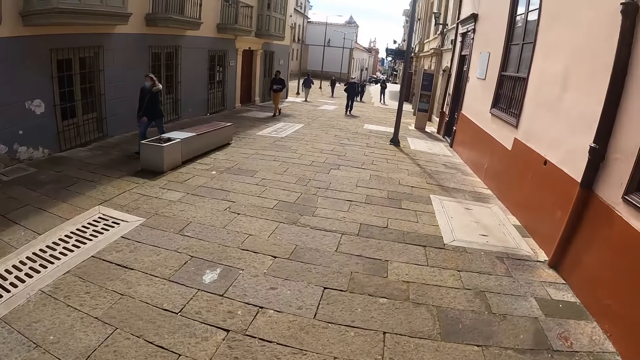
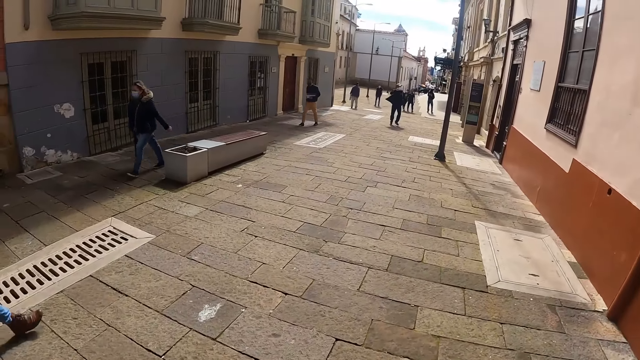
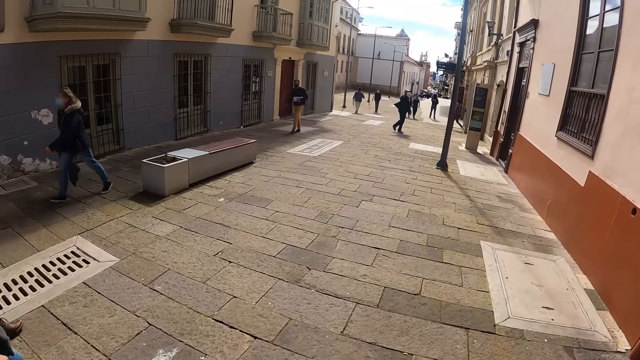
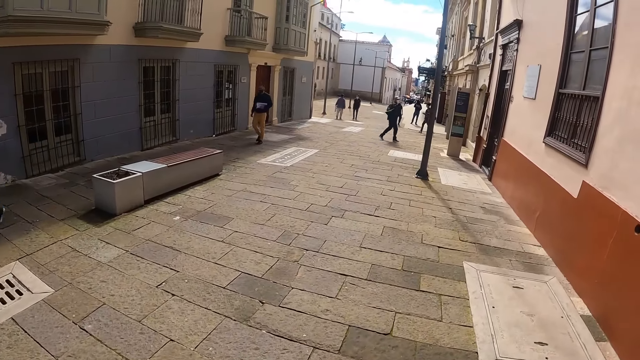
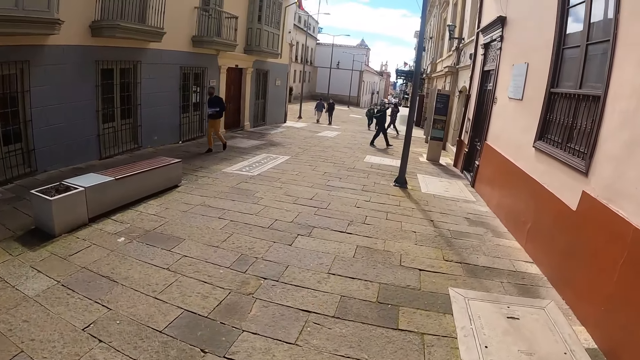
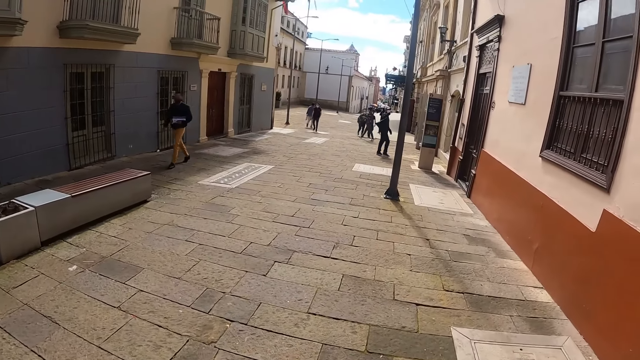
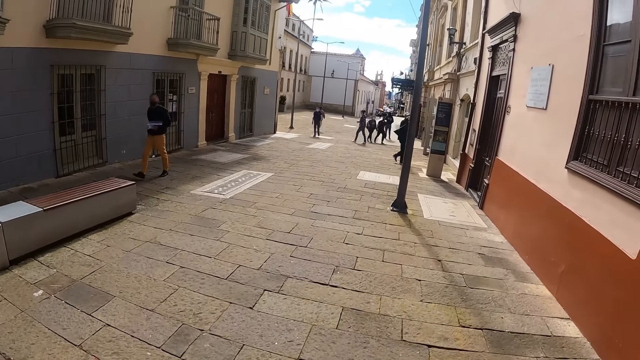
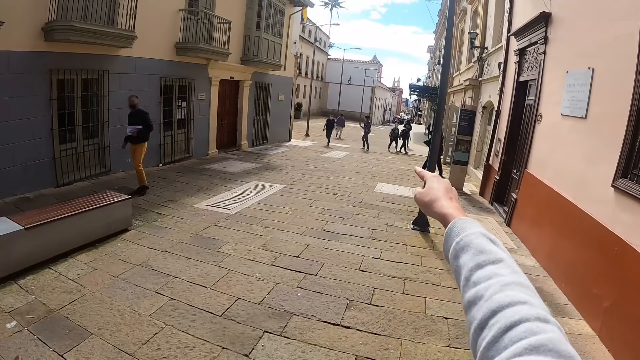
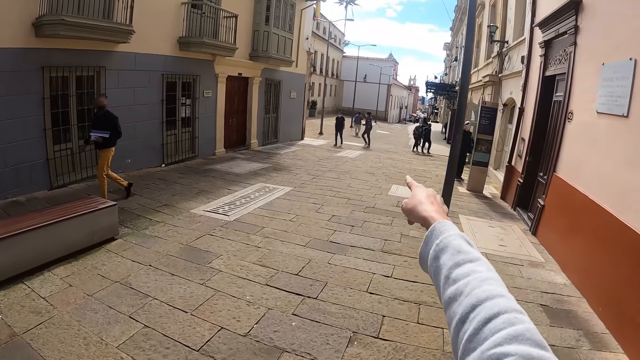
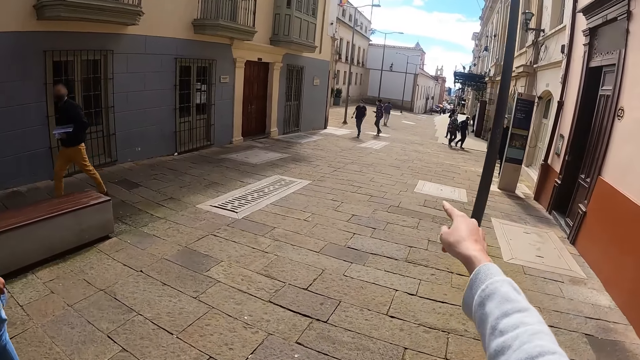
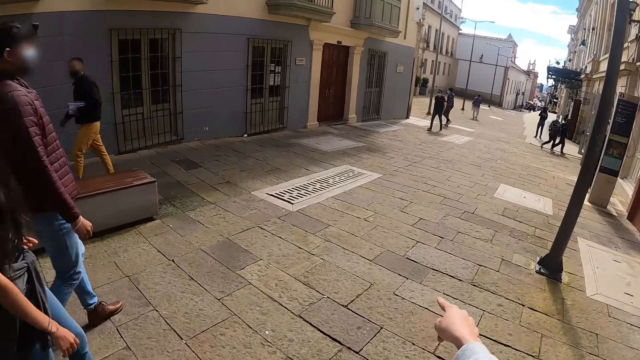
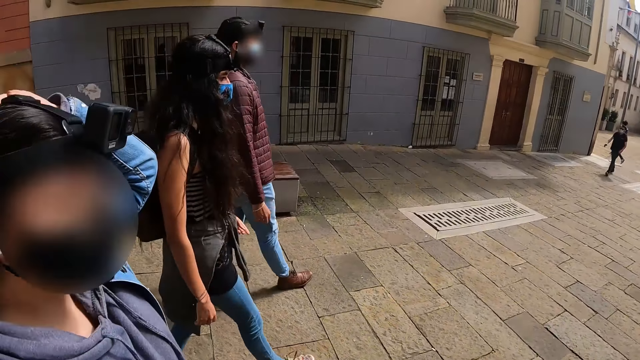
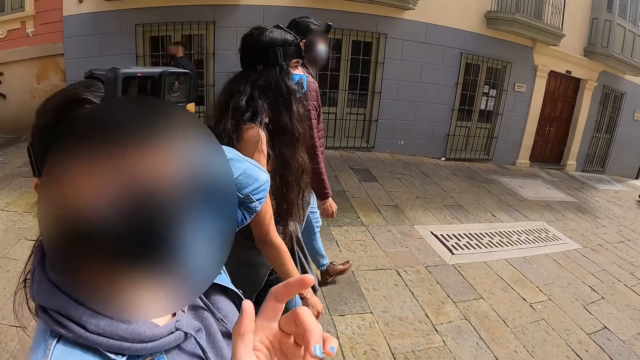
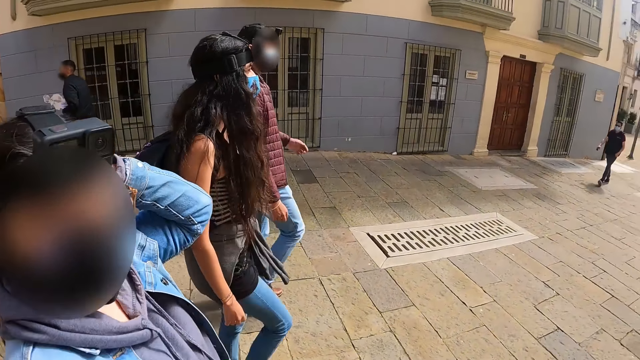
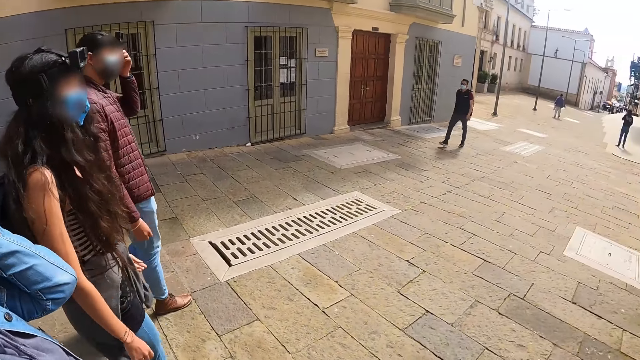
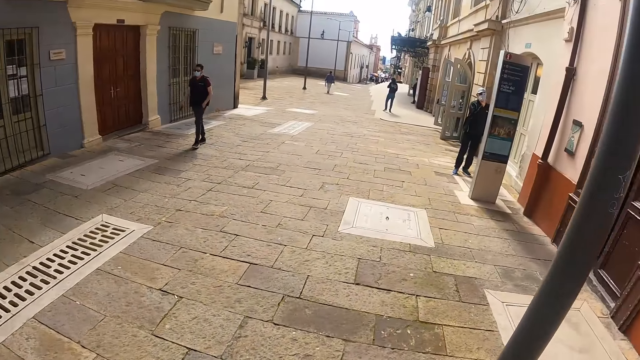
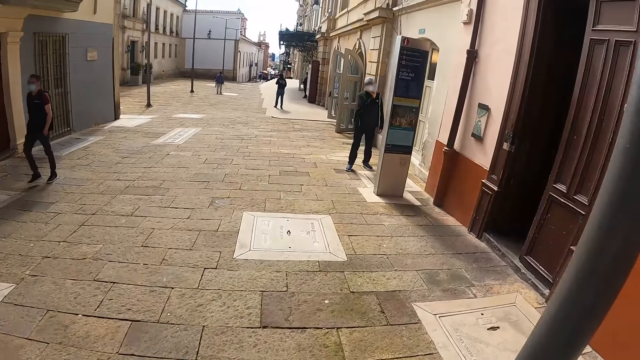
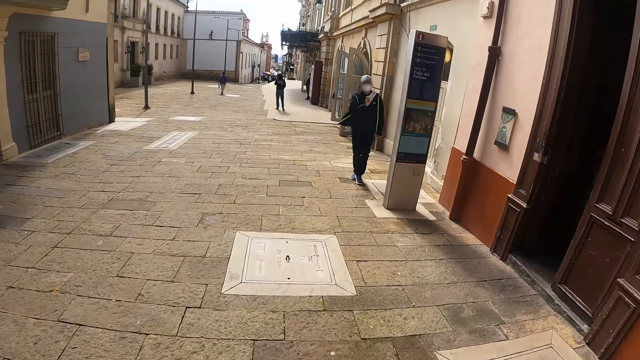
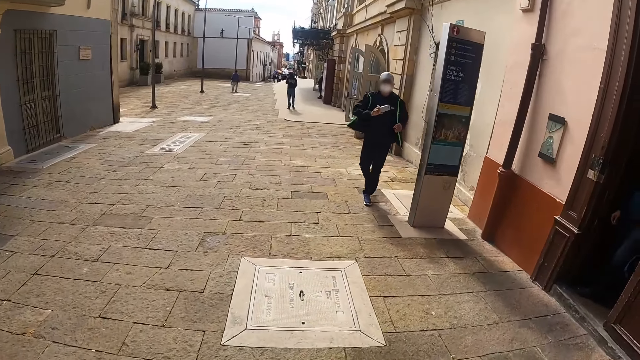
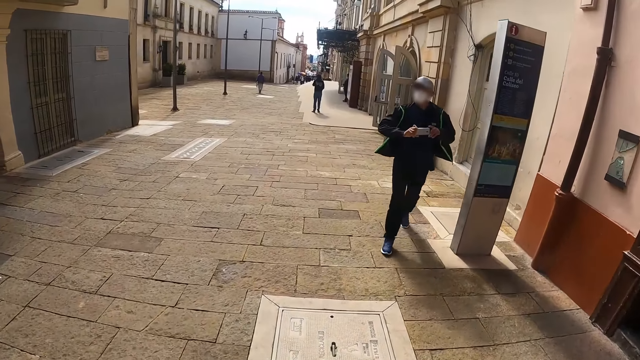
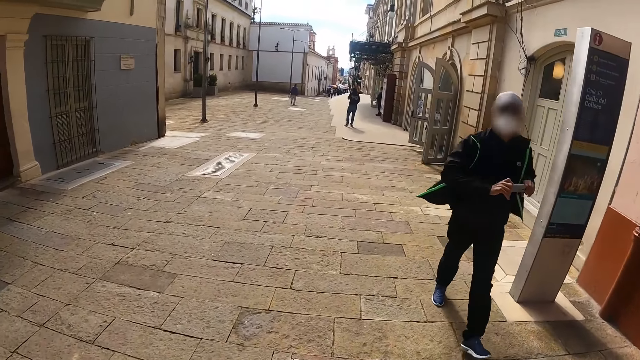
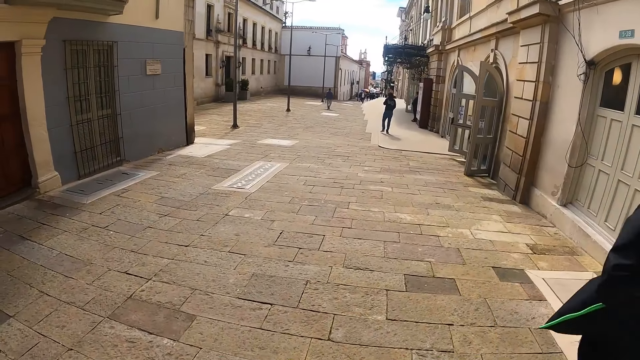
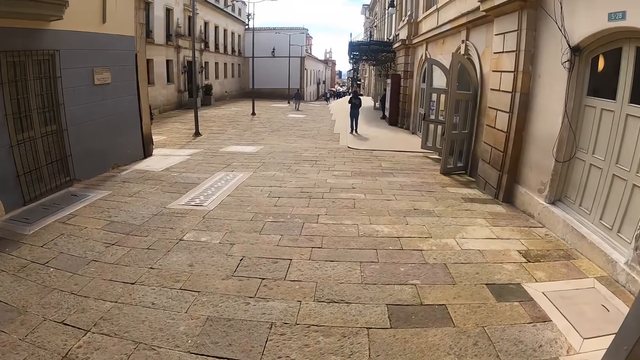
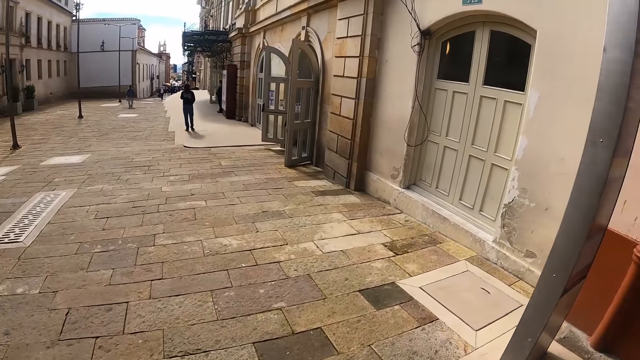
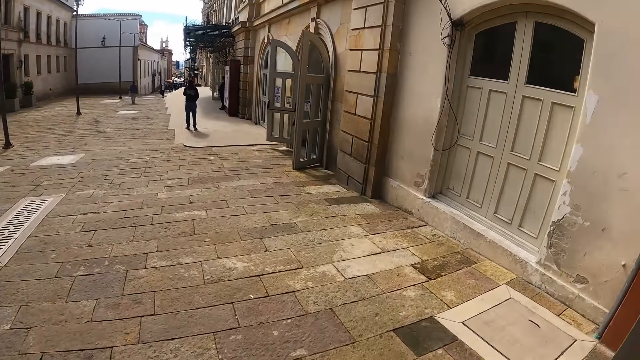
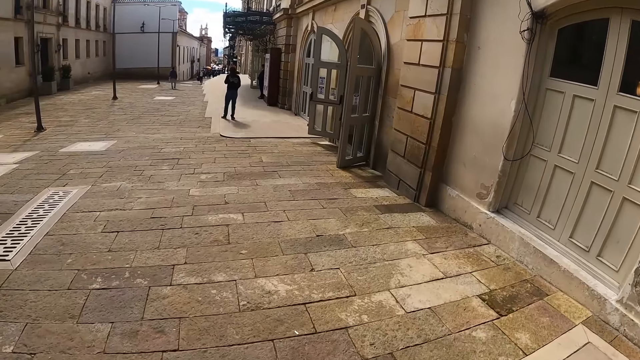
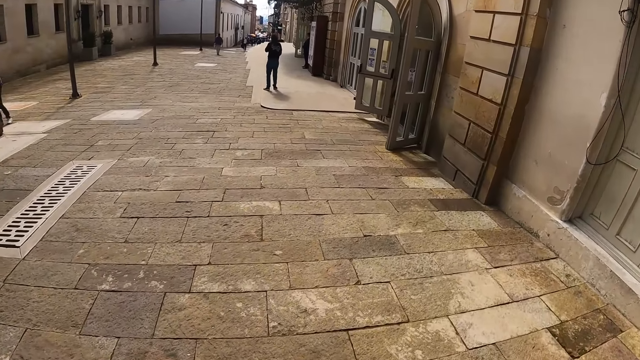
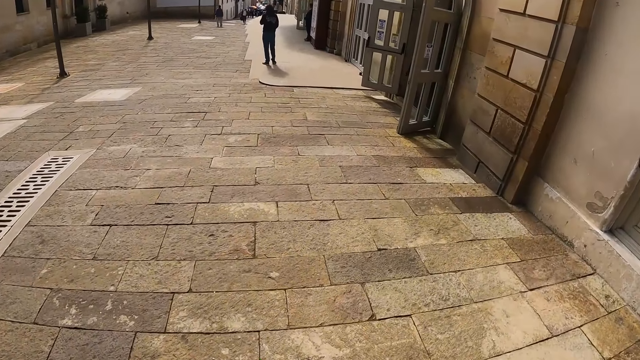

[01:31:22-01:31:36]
The camera wearer walks on the road. They dialogue with the person. They point at the road. They walk on the crosswalk. They look at the person. They walk on the crosswalk.

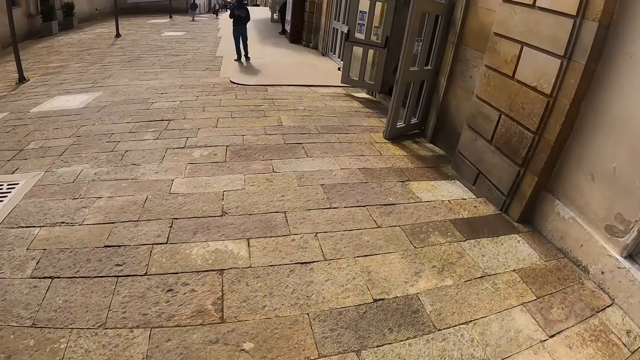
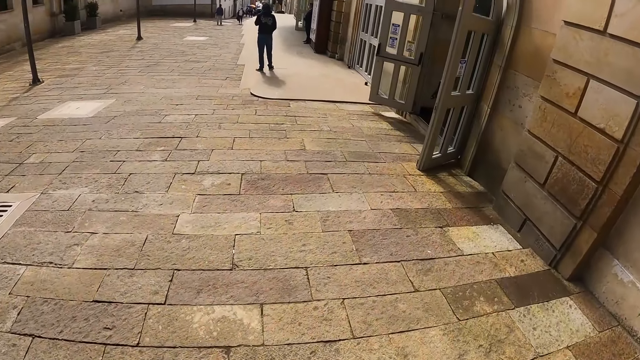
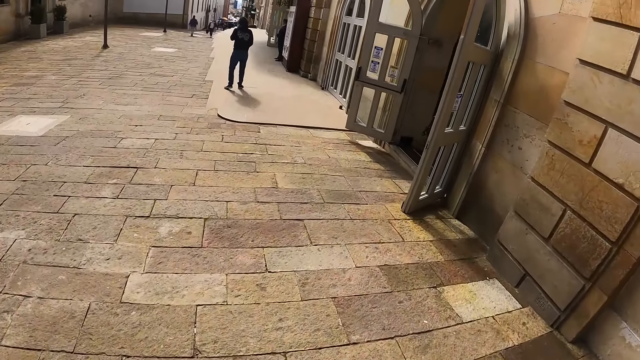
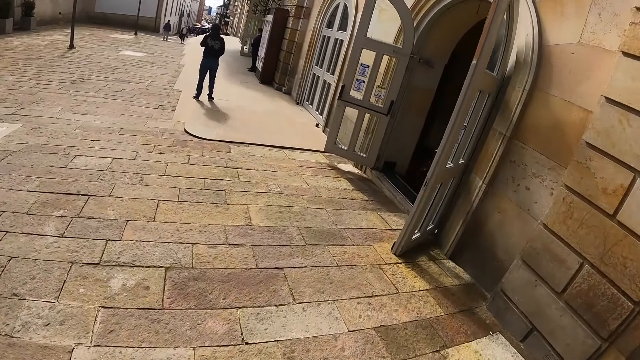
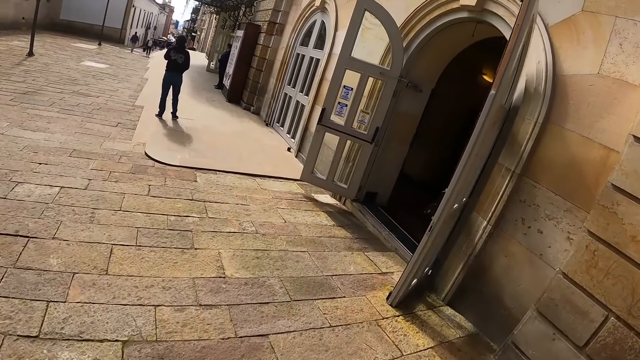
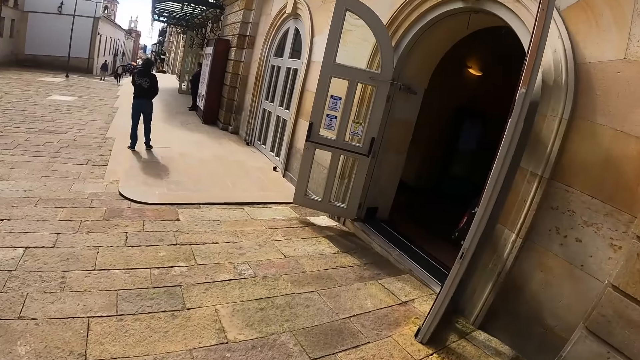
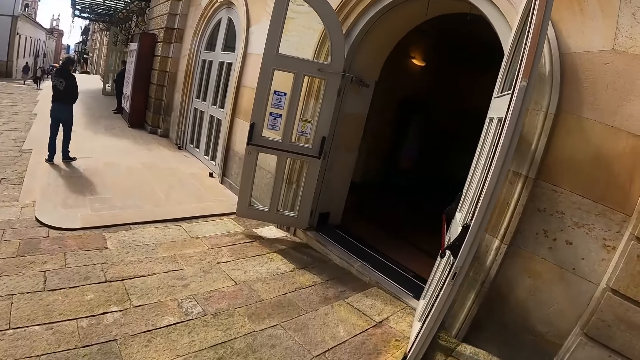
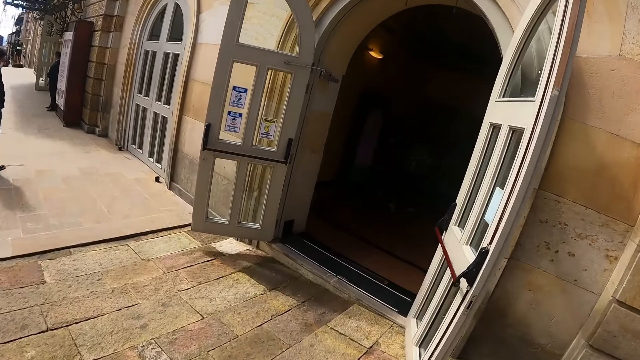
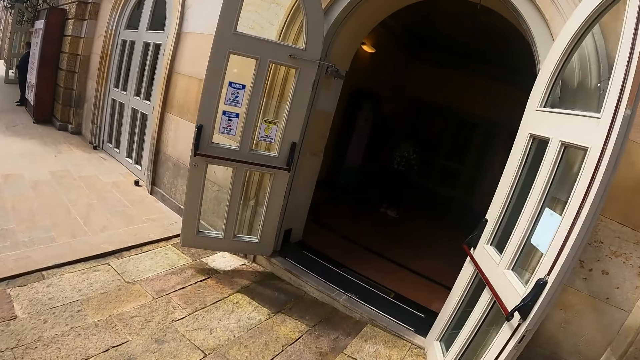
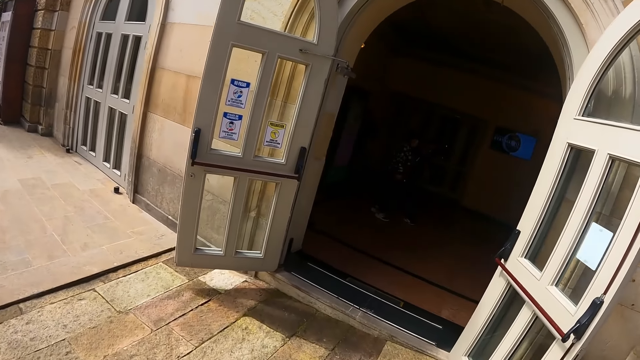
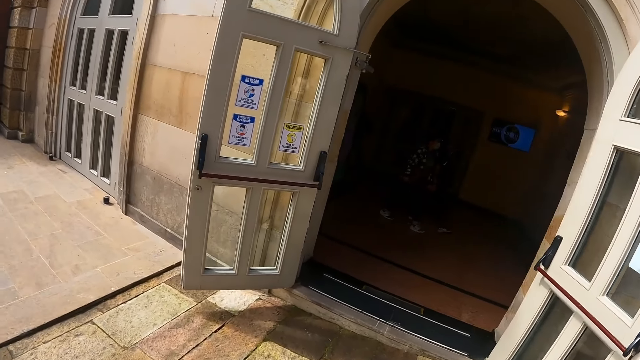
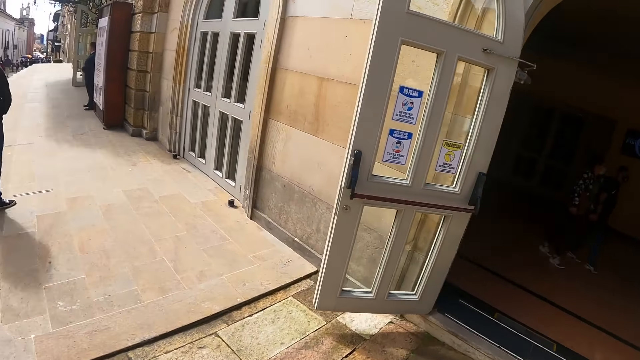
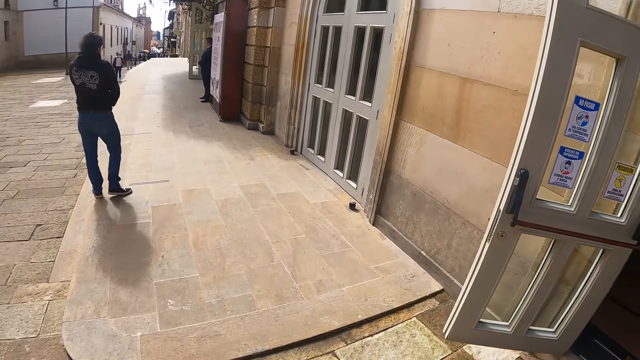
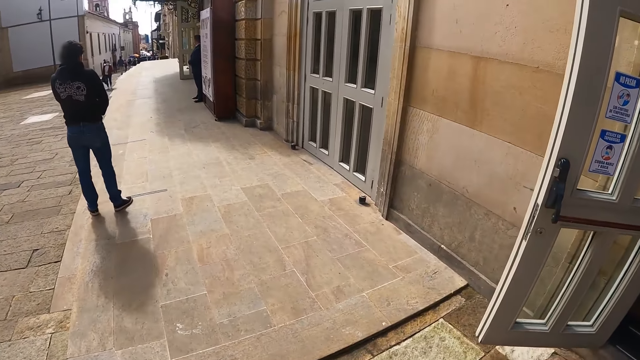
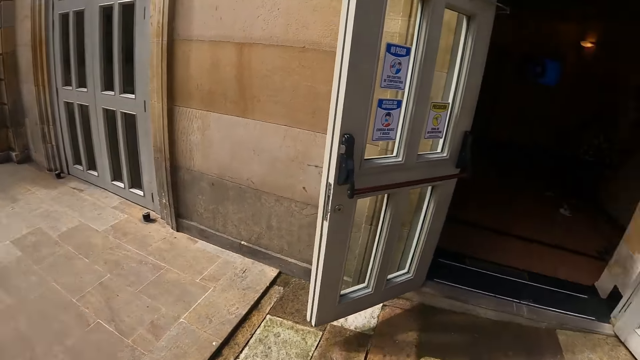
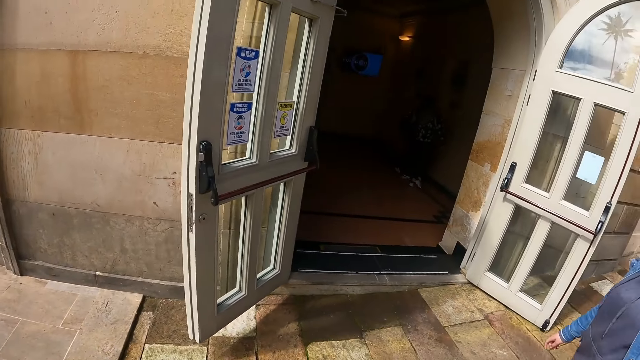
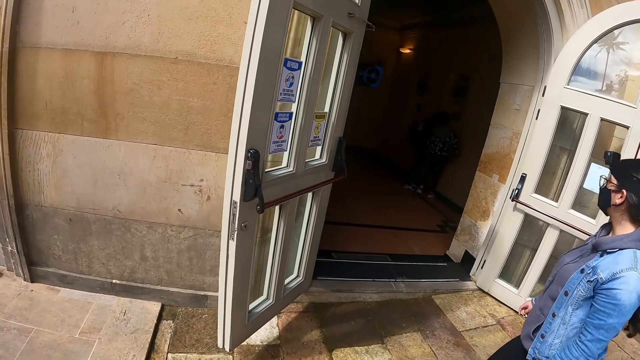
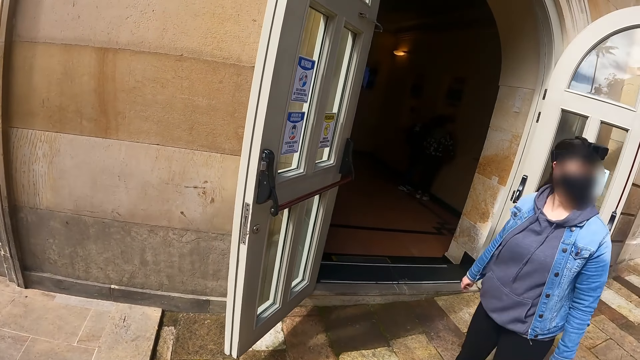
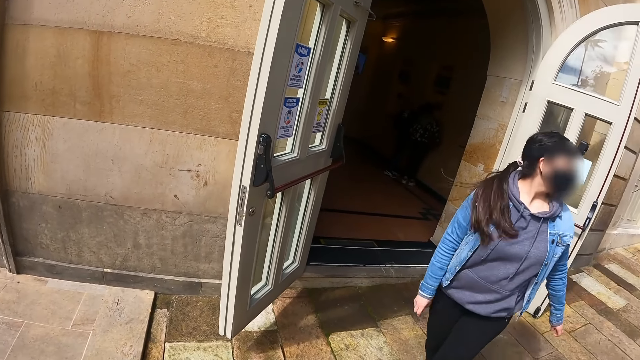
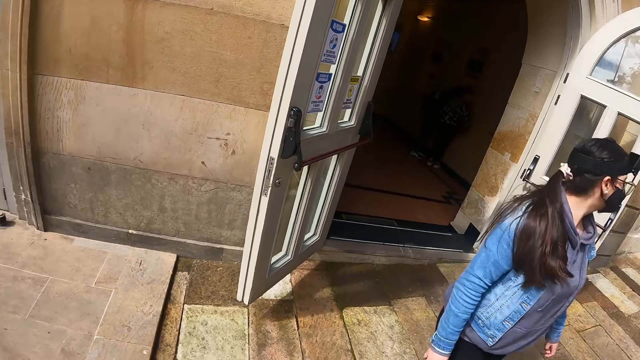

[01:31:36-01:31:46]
The camera wearer looks around.
